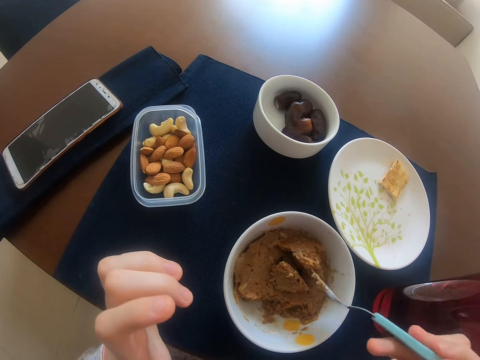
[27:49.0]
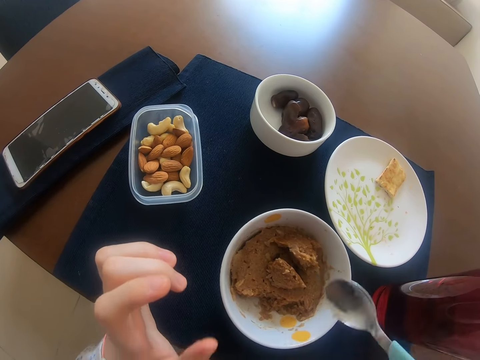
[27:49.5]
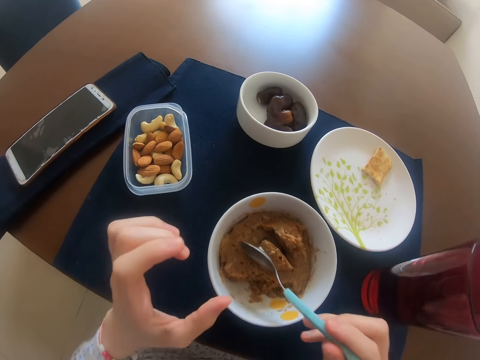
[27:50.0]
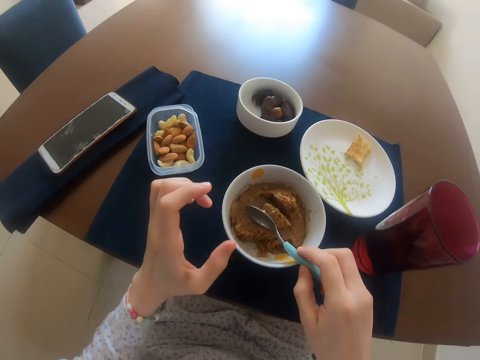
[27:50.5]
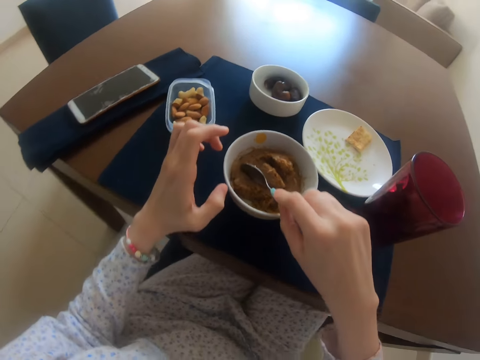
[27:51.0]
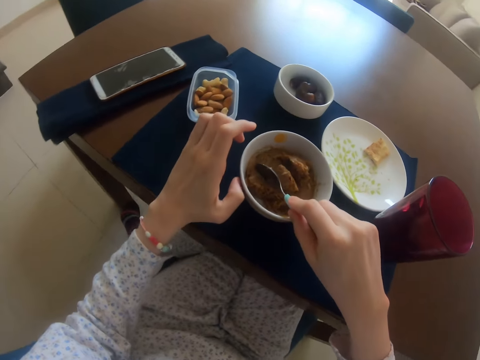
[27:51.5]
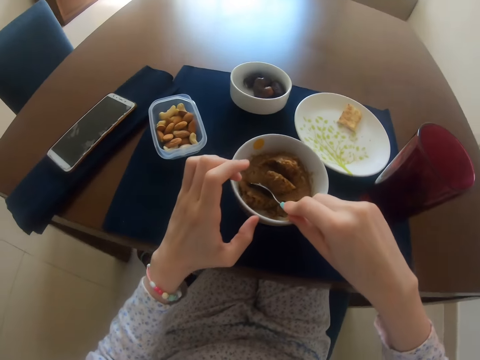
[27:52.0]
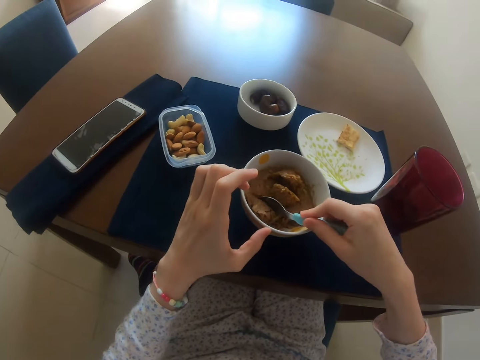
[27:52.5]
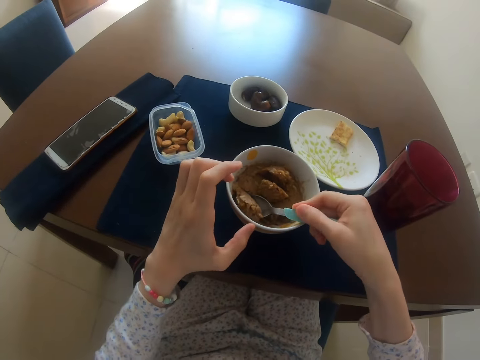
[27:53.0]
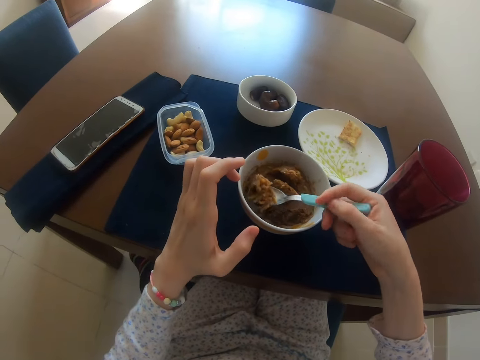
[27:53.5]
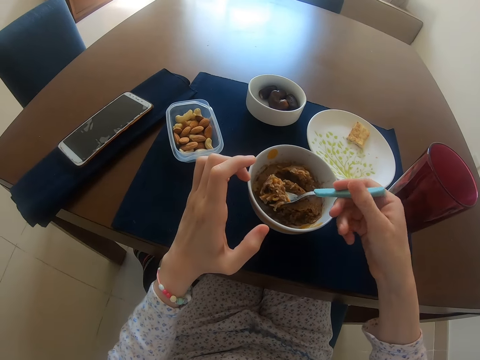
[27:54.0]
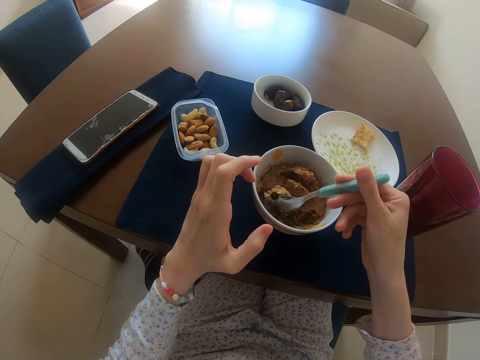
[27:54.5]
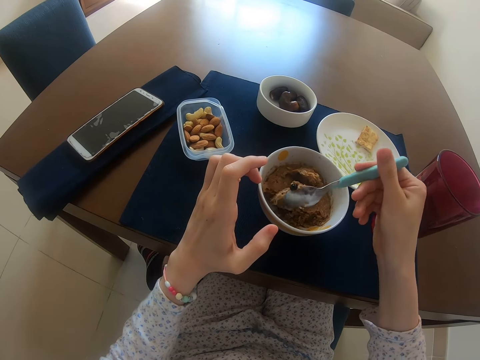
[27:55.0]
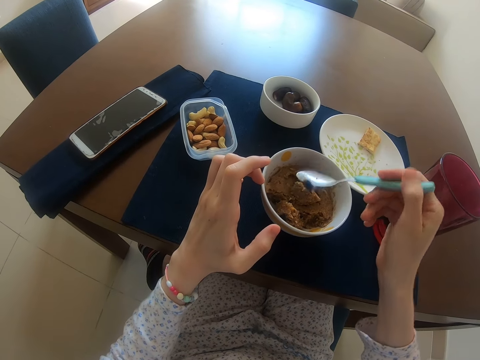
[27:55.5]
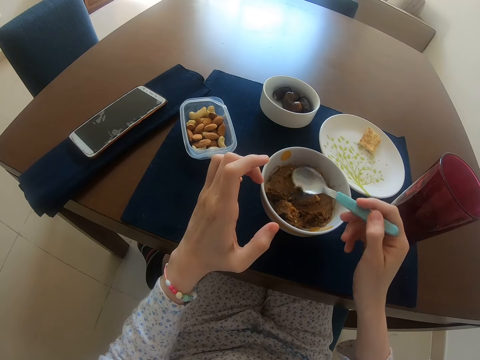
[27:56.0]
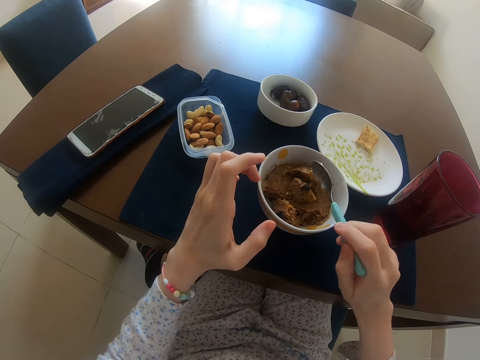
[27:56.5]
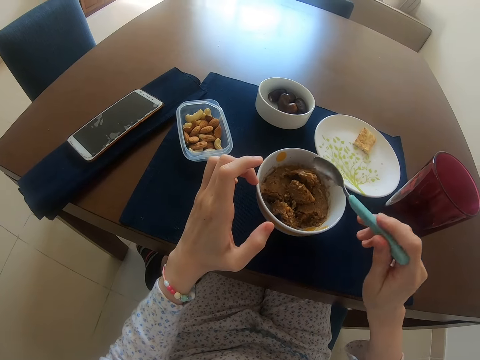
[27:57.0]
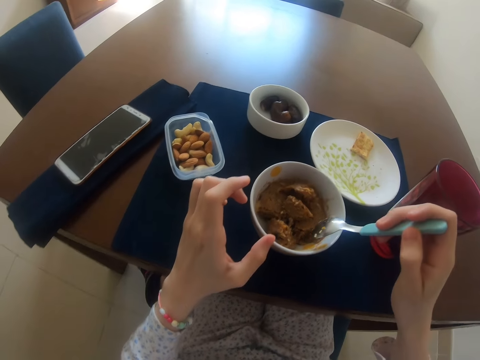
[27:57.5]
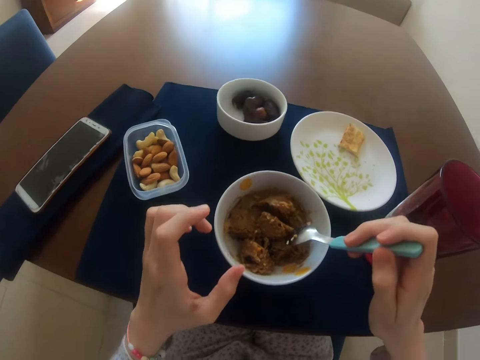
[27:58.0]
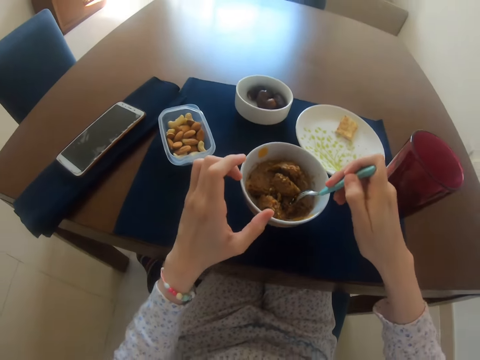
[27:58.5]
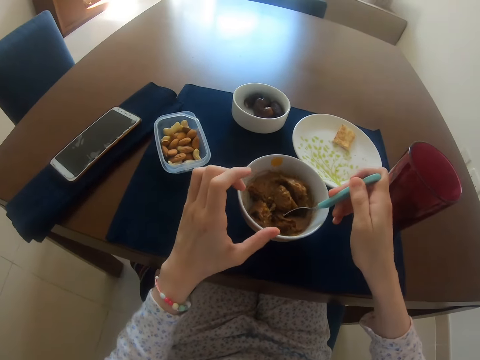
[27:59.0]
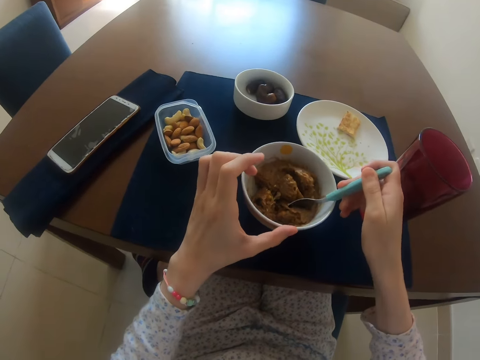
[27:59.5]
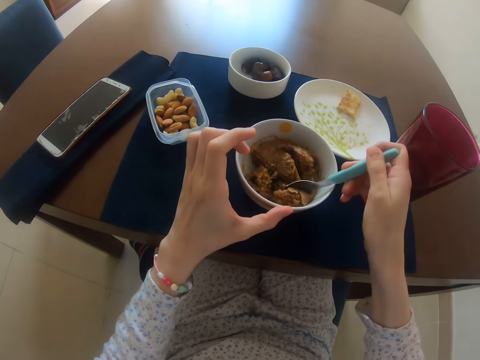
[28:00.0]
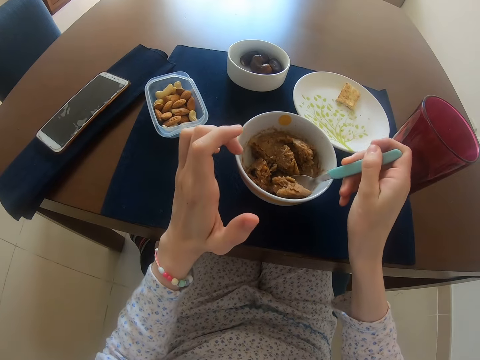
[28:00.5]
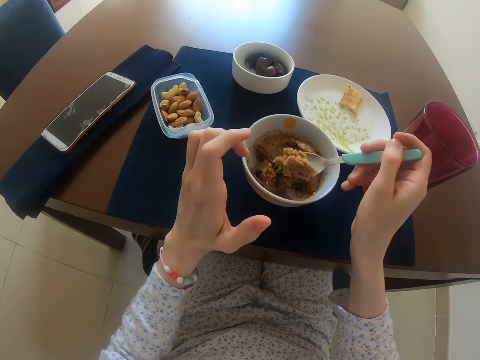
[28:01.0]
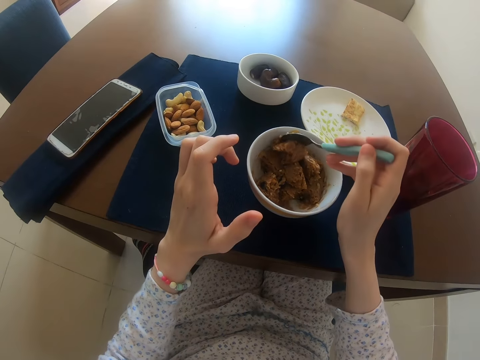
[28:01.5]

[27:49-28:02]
The camera wearer moves food on the bowl with the right hand. They lean back. They scoop food on the bowl with a spoon. They drop food on the bowl with the spoon. They drop food on the plate with the spoon. They scoop food on the bowl with the spoon.

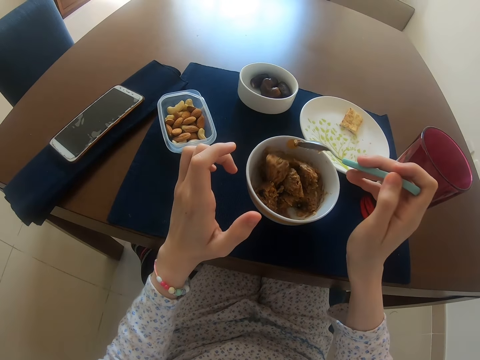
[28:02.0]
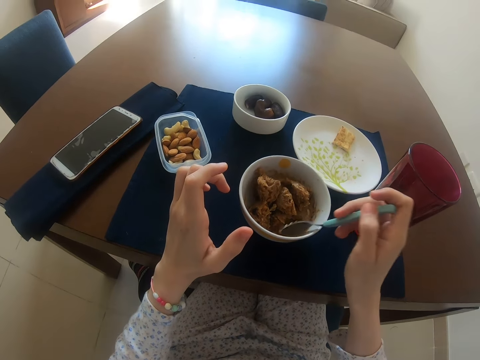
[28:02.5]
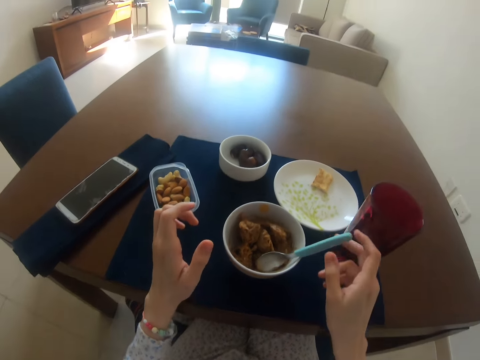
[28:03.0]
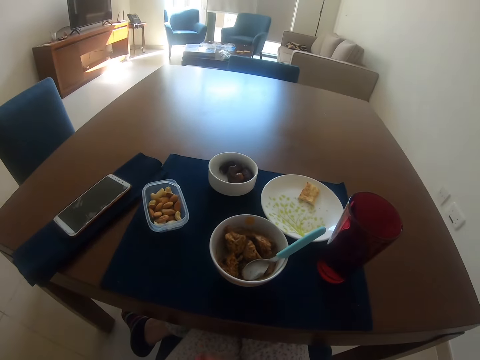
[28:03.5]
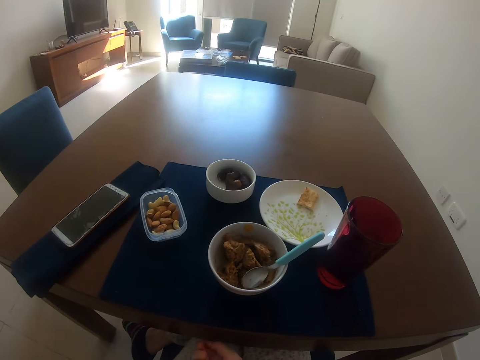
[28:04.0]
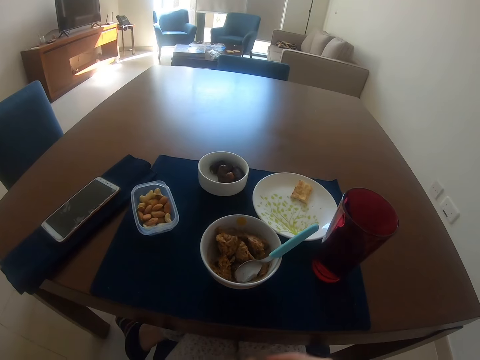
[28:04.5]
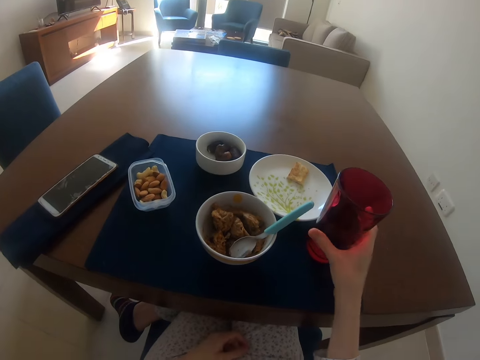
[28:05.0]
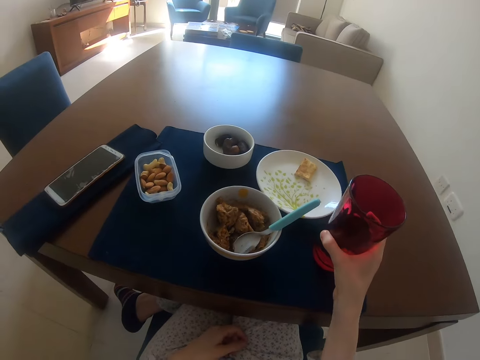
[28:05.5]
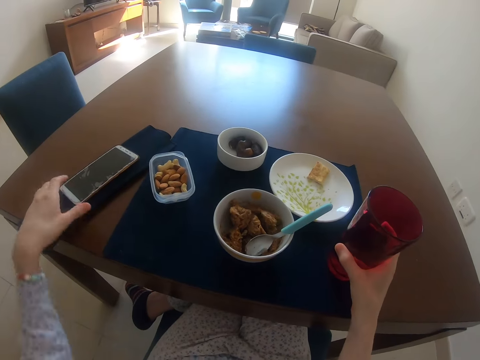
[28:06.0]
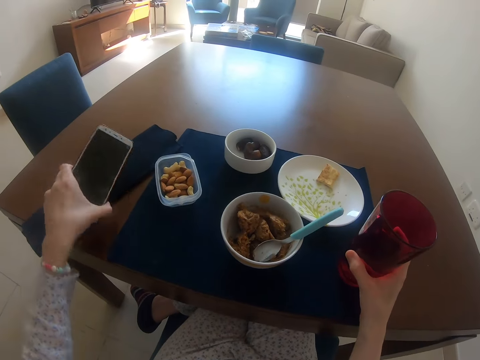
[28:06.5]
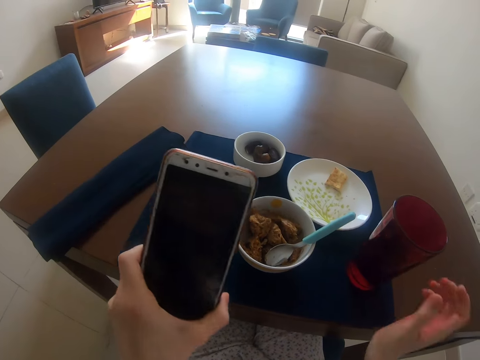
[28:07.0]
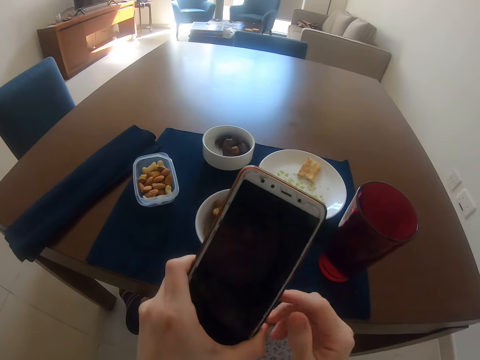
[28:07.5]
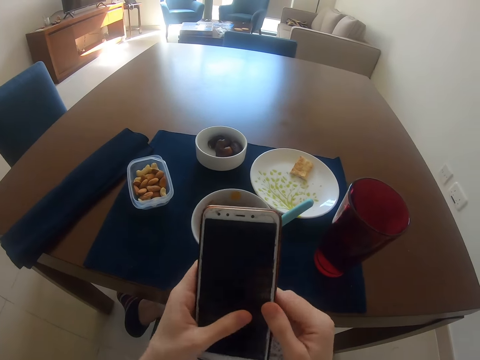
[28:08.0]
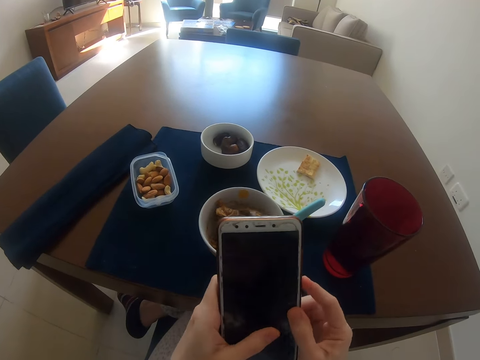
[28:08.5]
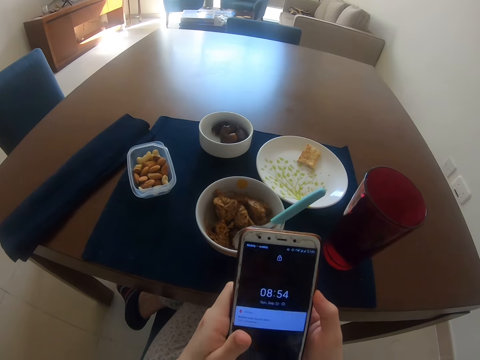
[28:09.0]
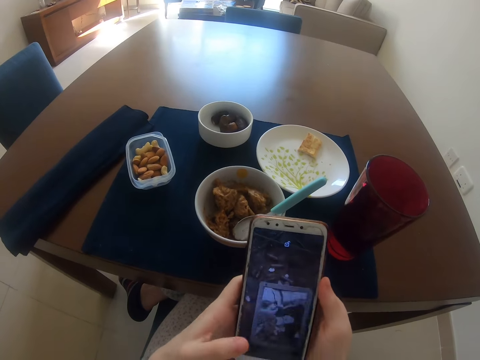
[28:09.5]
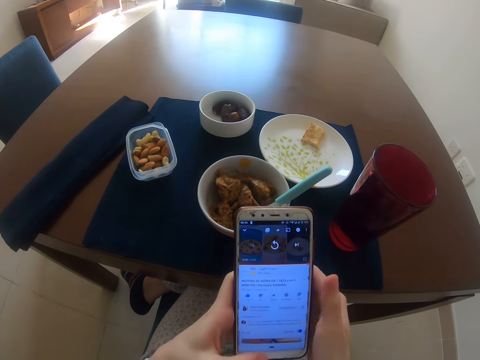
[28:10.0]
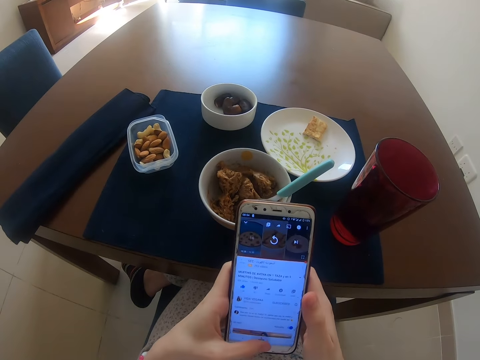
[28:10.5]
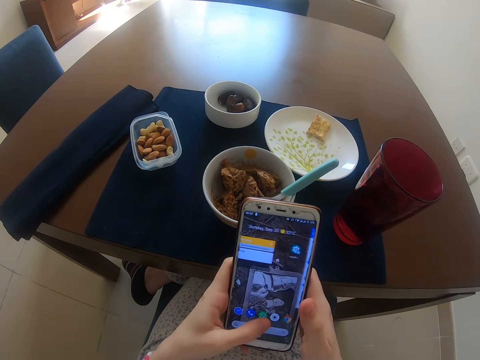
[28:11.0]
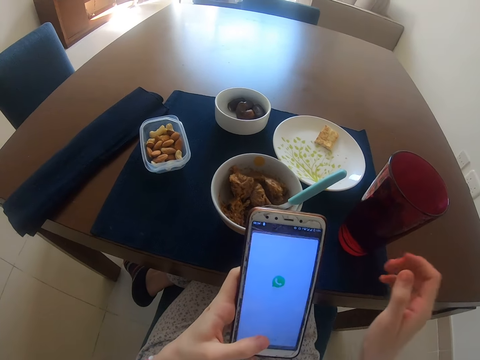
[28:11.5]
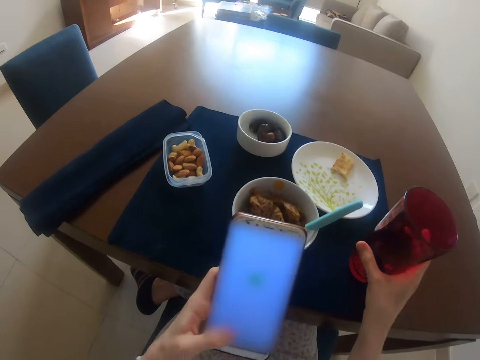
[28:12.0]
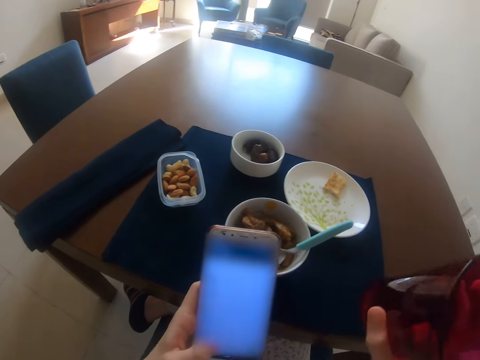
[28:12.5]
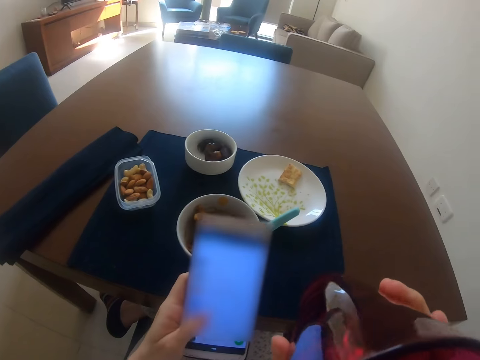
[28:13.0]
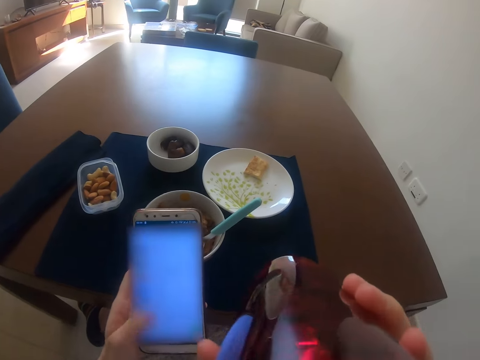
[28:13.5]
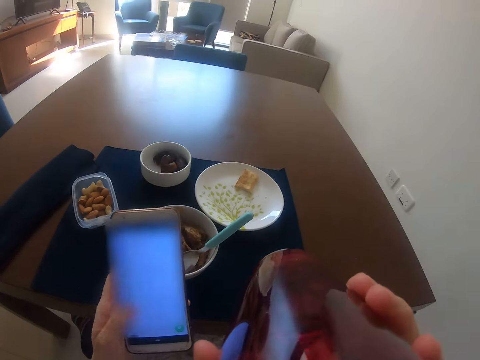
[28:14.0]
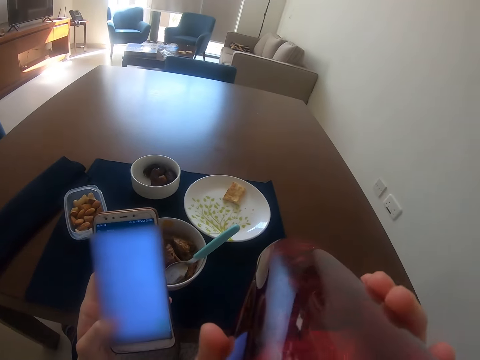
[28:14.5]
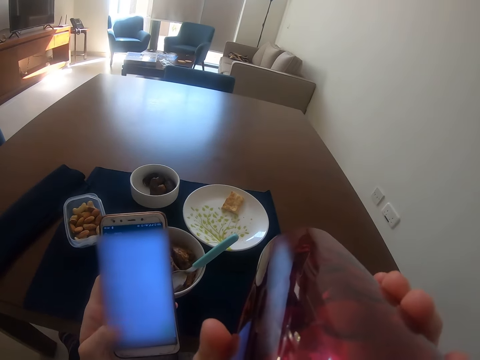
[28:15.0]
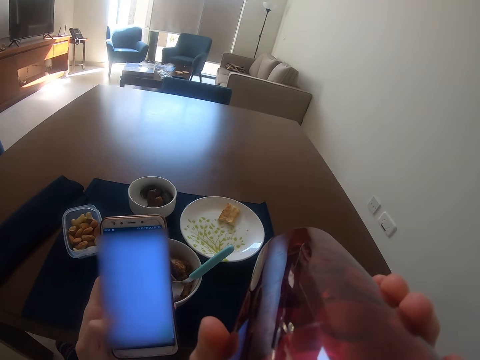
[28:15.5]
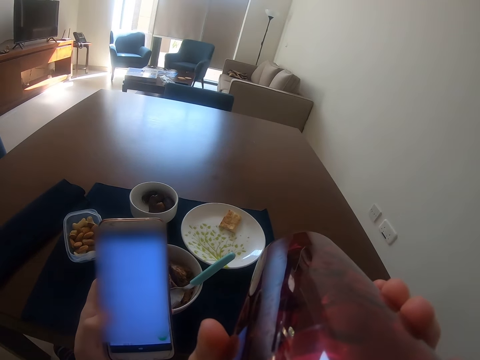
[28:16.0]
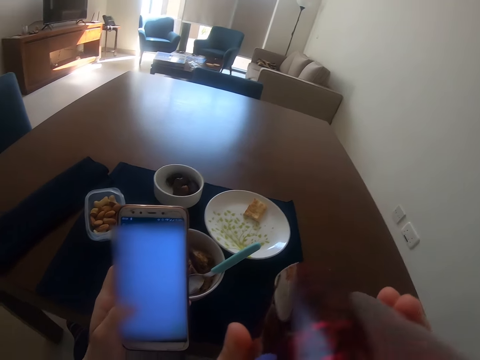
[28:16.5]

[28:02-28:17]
The camera wearer moves food with a spoon on the right hand. They place the spoon on the bowl. They hold a cup. They pick something in the cup with the right hand. They pick up the phone with the left hand. They hold the phone with both hands. They use the phone with both hands. They pick something in a glass with the right hand. They drink a beverage with the right hand.
